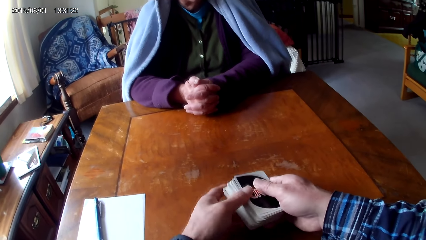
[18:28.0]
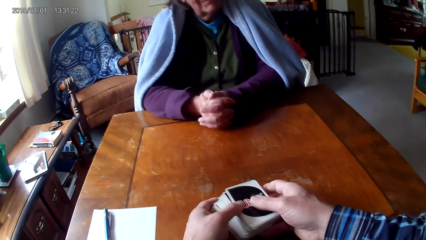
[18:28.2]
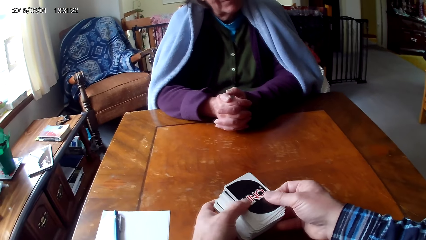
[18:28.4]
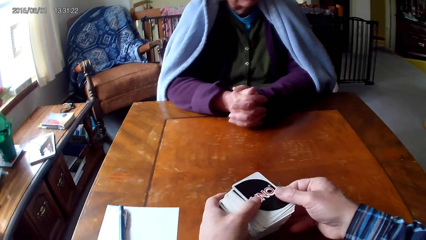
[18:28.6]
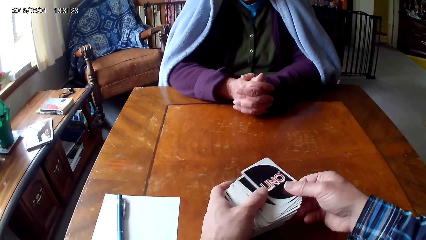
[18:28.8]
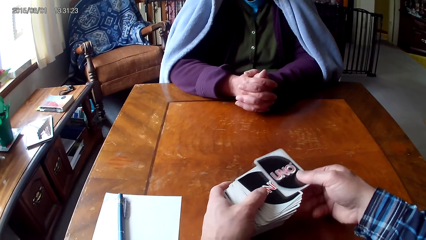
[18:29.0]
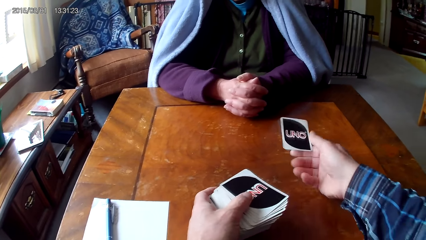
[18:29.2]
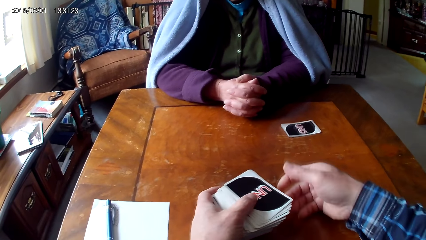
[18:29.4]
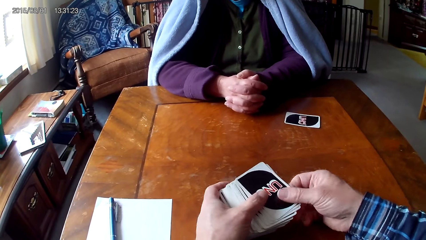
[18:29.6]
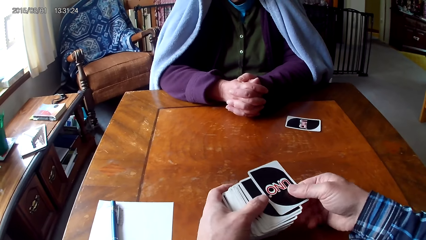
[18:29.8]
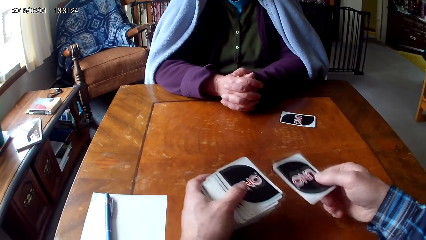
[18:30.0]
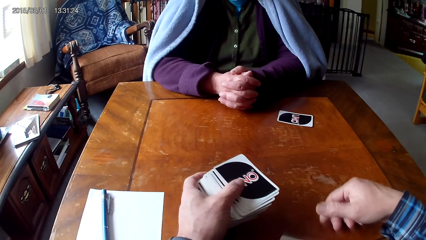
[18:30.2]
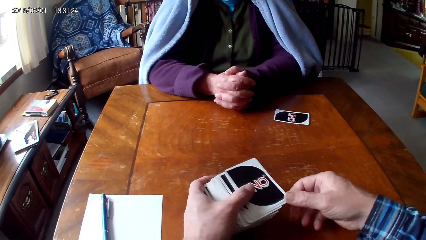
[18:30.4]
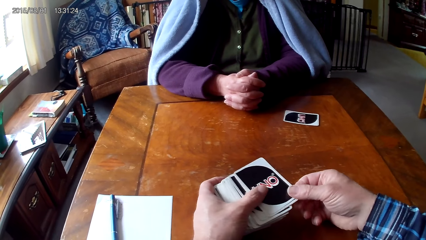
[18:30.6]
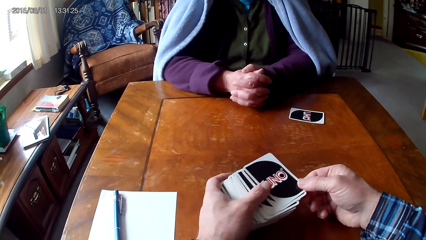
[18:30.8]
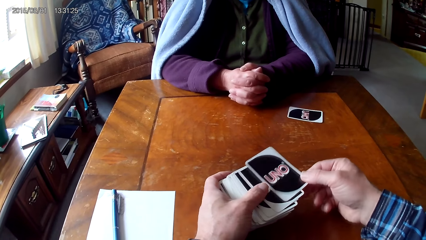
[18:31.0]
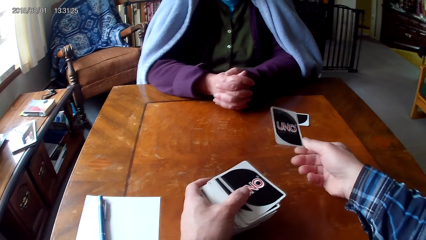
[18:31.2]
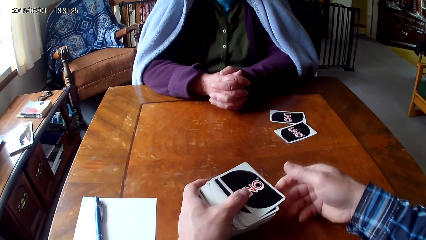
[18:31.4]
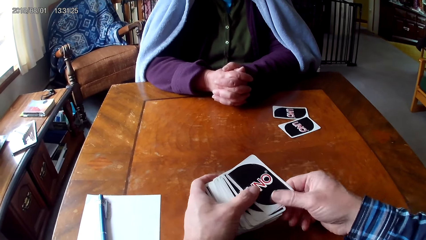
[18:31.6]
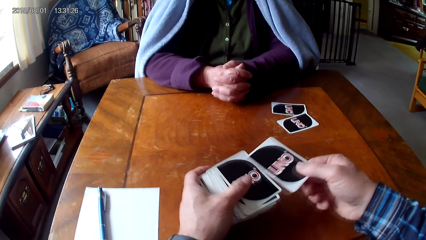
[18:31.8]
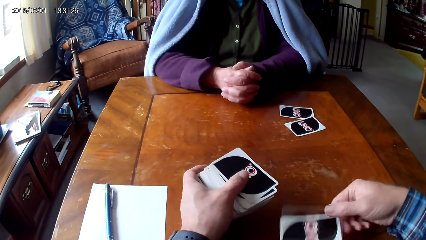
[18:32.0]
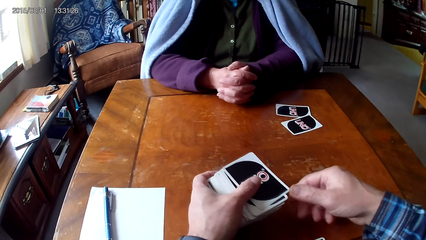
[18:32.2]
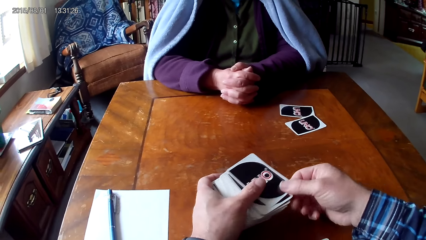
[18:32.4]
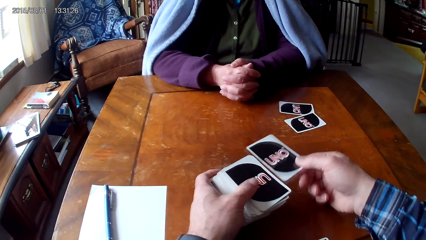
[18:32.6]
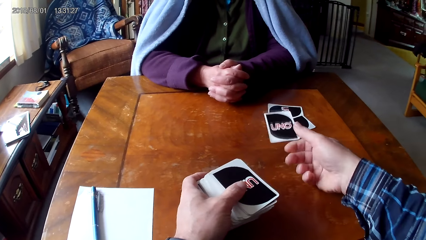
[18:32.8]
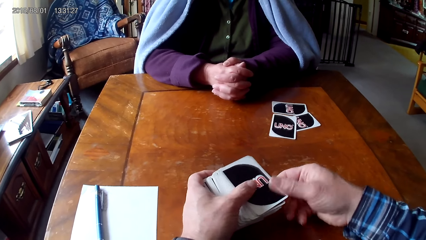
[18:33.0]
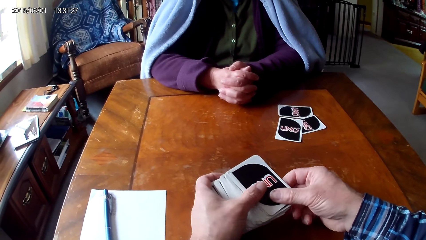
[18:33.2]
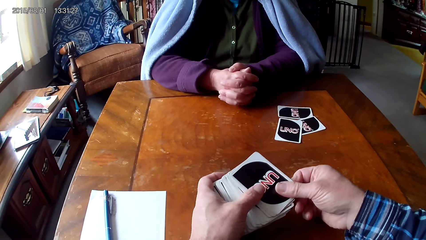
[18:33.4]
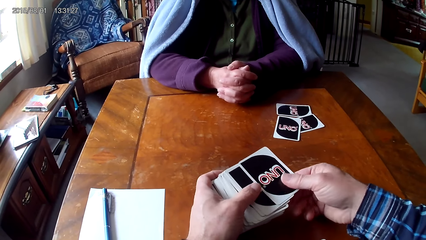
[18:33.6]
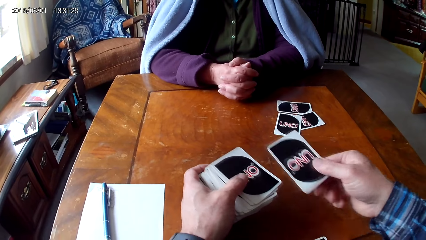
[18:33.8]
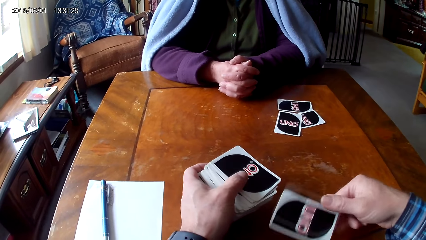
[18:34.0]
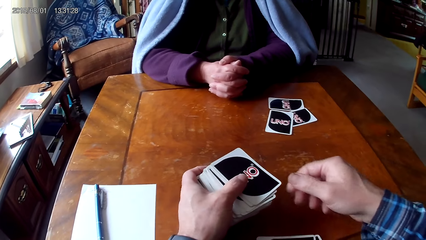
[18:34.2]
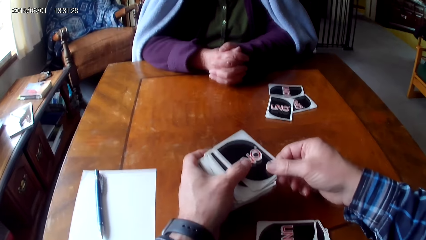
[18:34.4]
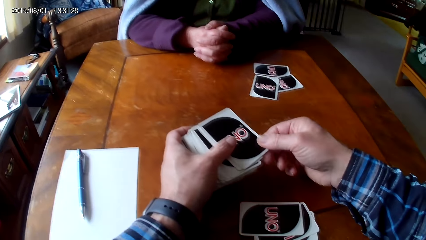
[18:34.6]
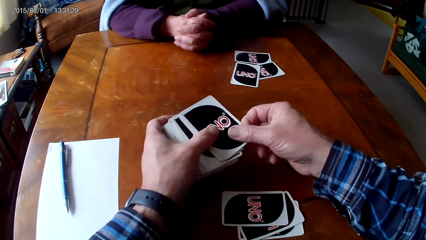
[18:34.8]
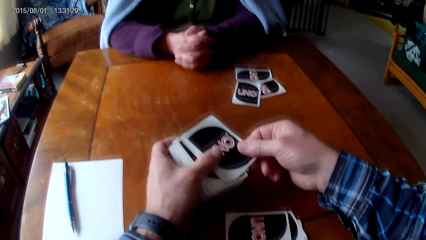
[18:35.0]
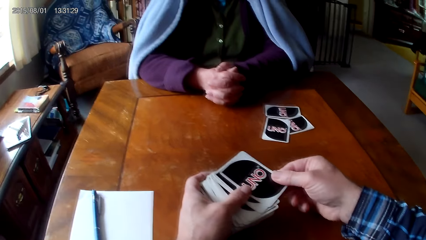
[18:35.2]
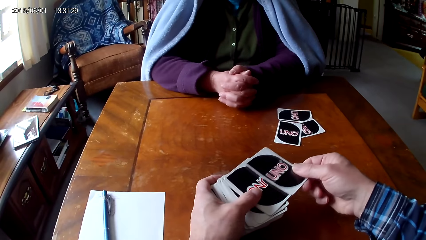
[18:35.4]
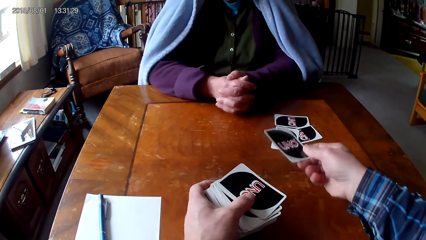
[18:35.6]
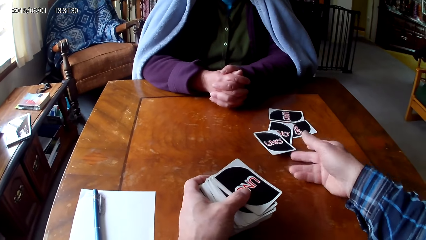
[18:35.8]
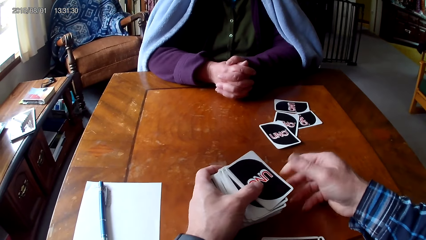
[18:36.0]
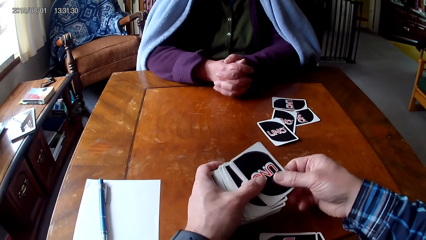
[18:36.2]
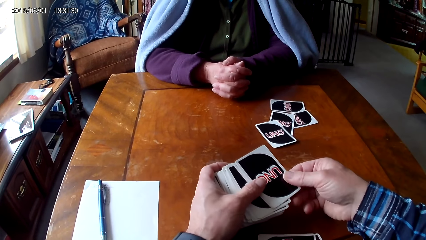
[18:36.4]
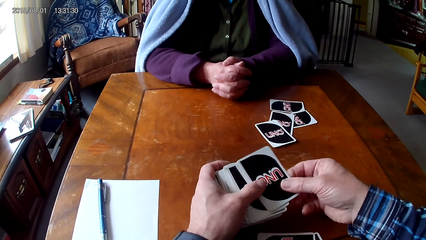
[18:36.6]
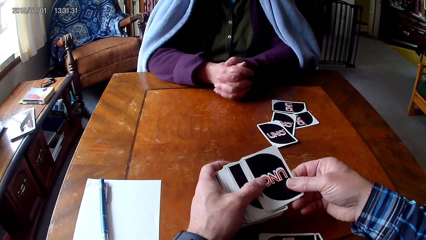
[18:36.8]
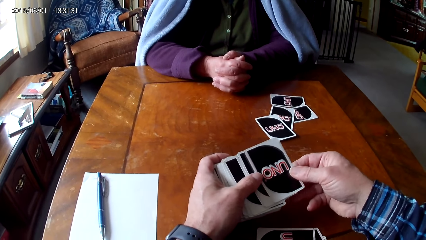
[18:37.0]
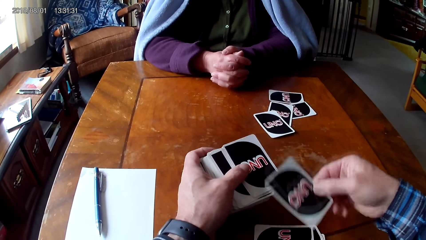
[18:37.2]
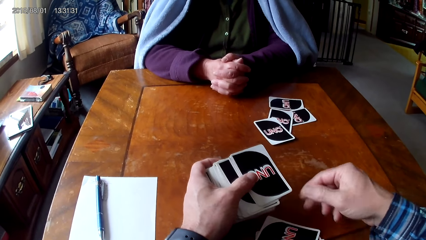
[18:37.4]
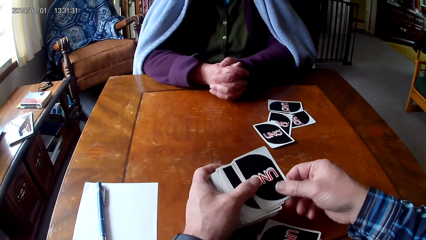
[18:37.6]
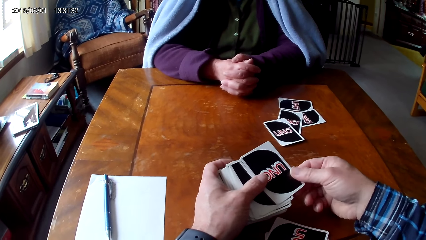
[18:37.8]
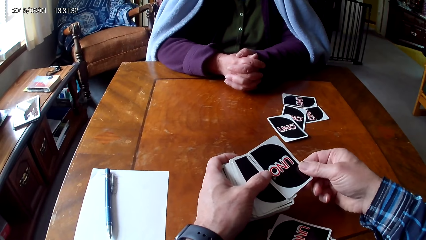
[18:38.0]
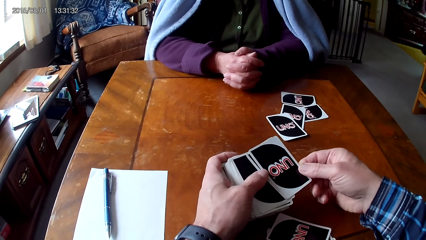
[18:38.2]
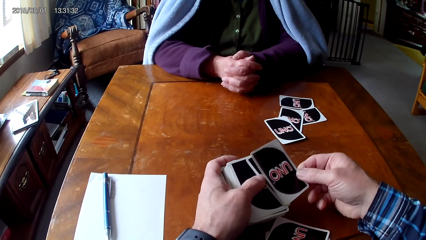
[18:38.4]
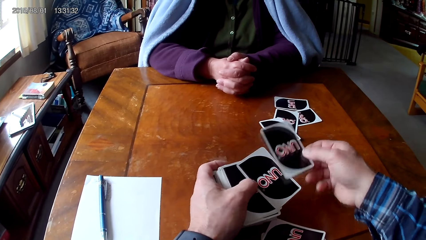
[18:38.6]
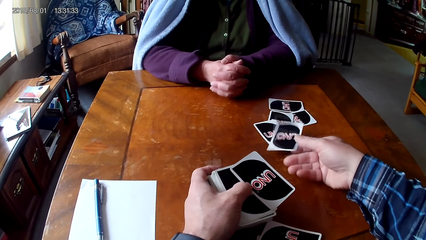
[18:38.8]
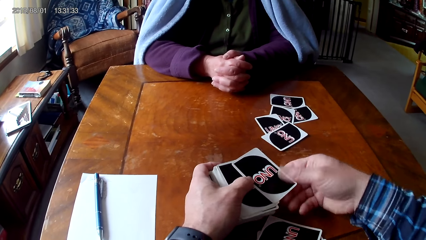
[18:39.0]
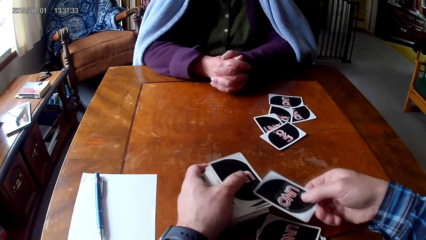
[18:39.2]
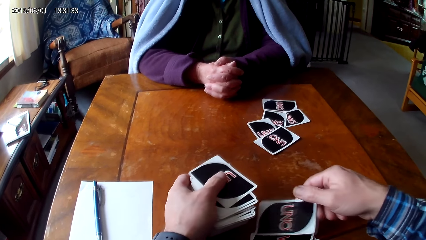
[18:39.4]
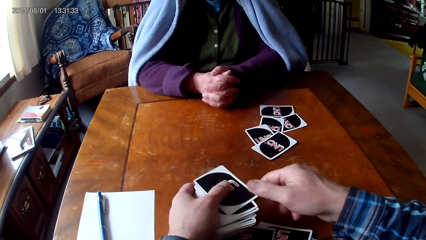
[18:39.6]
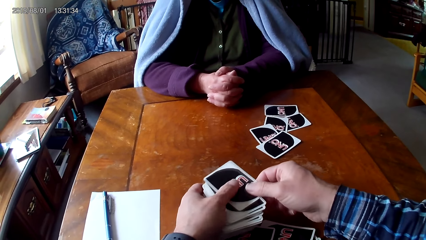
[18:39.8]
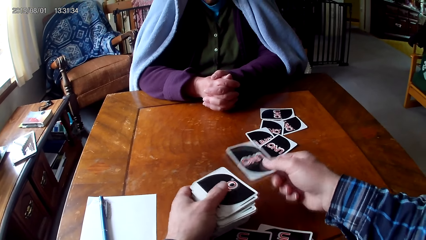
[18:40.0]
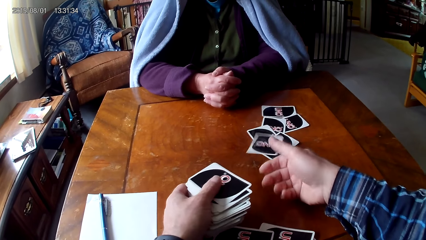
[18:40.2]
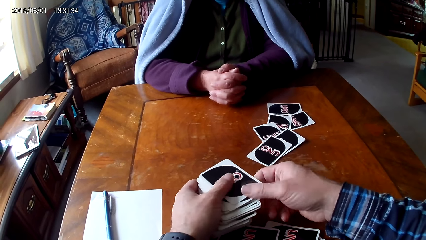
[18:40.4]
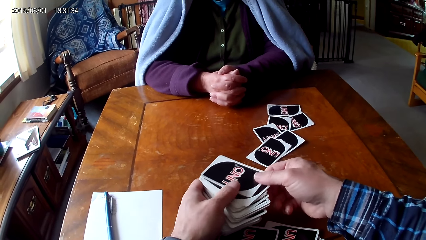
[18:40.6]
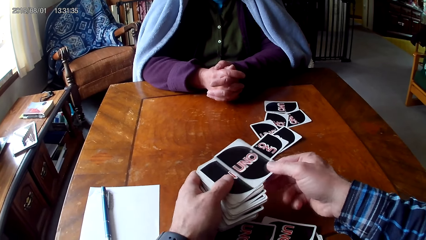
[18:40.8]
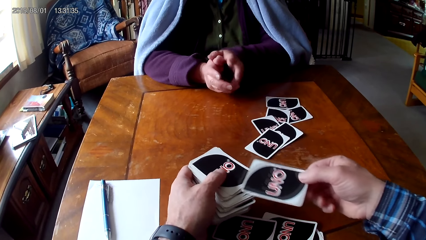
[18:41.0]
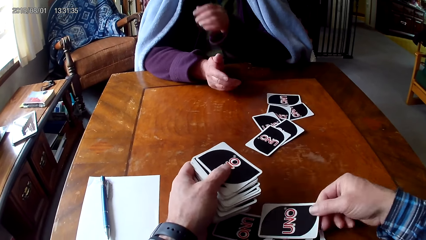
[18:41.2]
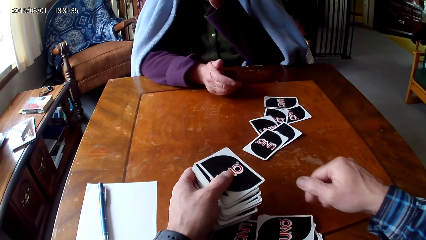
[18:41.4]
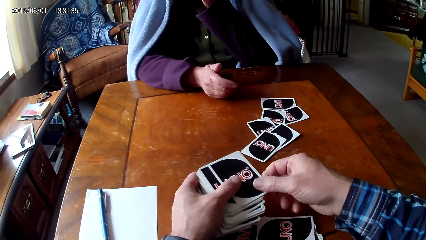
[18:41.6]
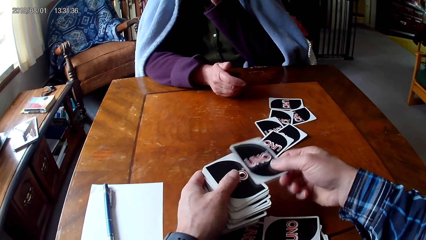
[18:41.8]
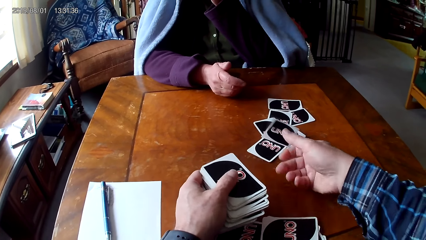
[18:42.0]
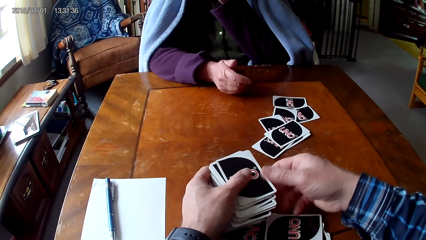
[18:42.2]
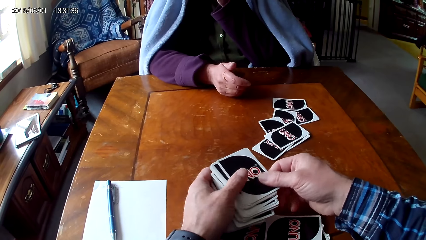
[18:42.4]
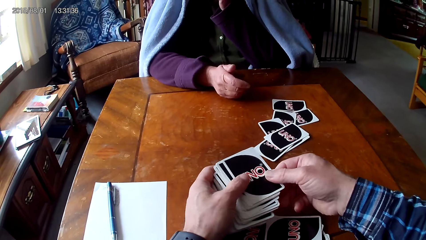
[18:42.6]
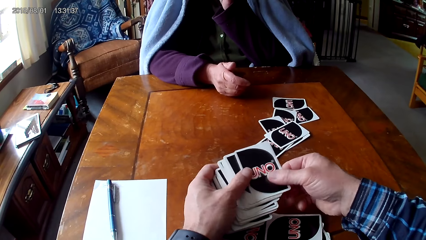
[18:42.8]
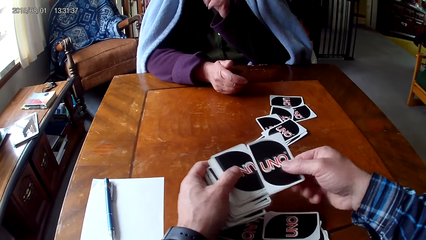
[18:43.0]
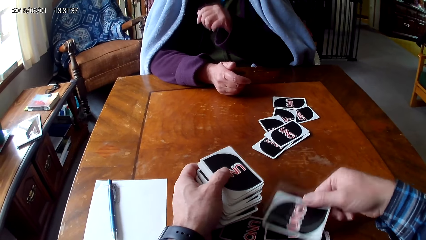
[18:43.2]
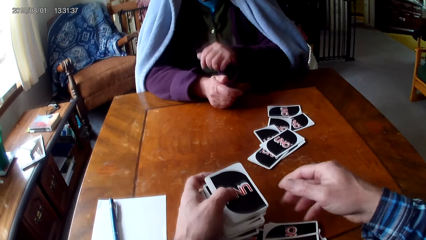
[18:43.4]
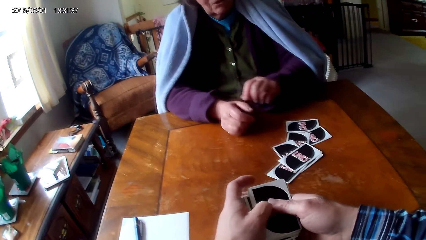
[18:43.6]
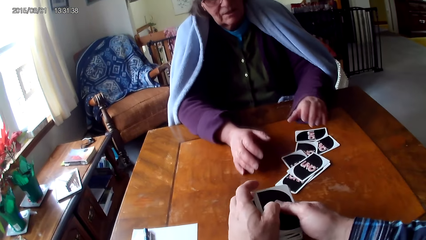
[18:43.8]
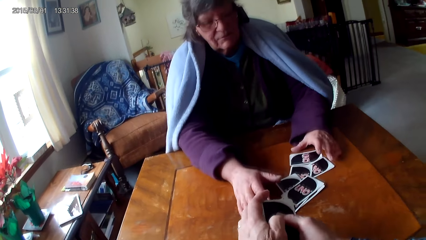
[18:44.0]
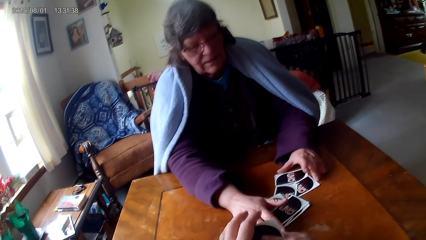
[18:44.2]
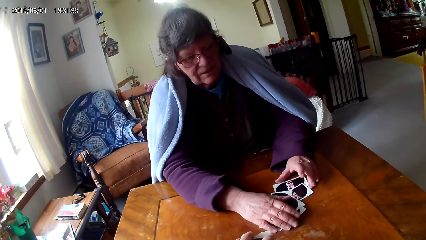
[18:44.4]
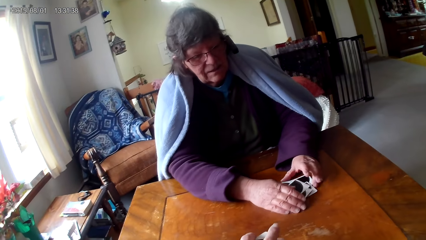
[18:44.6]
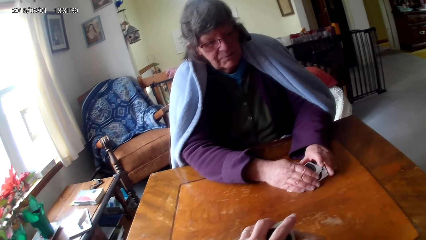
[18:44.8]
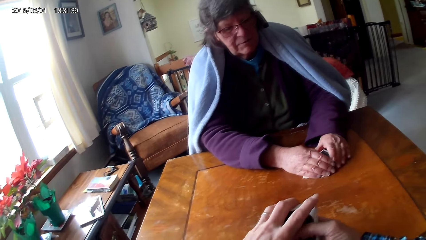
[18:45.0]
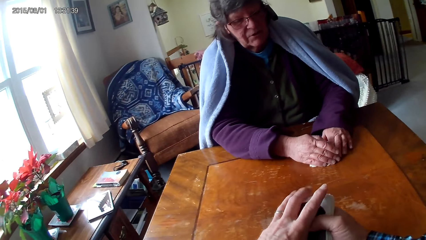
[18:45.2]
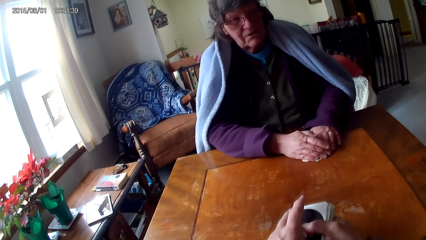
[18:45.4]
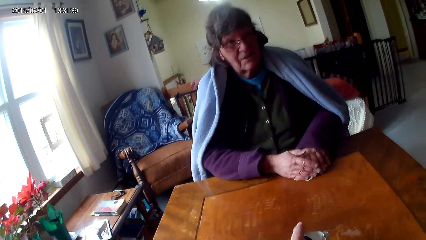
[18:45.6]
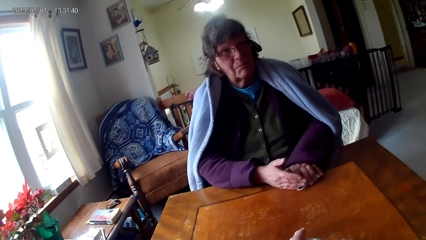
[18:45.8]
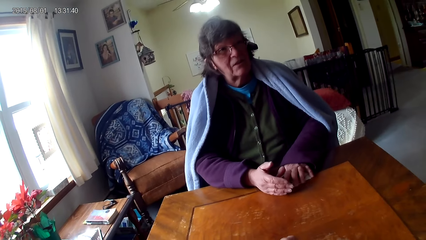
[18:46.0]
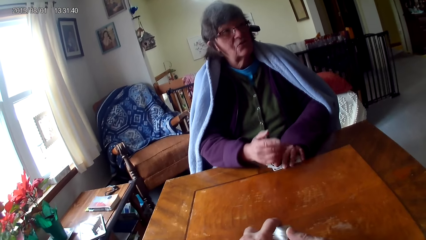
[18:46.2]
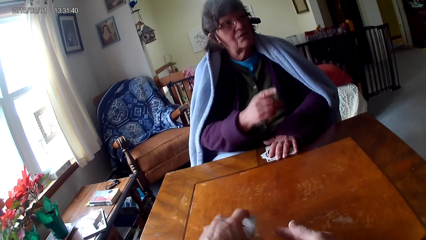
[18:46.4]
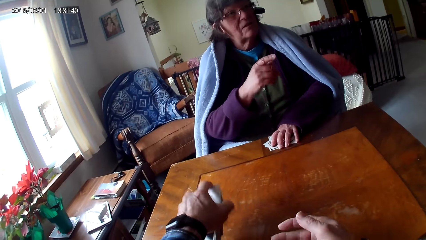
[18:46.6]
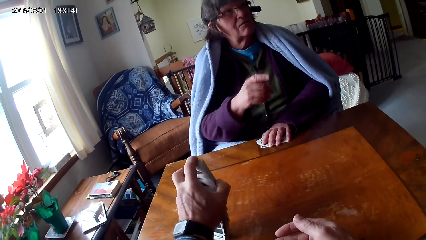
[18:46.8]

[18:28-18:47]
The camera wearer holds cards on a table with hands. They pick a card from the other hand and put down a card on the table. They pick a card from the other hand and put down a card on the table. They pick a card from the other hand and put down a card on the table. They pick a card from the other hand and put down a card on the table. They pick a card from the other hand and put down a card on the table. They pick a card from the other hand and put down a card on the table. They pick a card from the other hand and put down a card on the table. They pick a card from the other hand and put down a card on the table. They pick a card from the other hand and put down a card on the table. They pick a card from the other hand and put down a card on the table. They pick a card from the other hand and put down a card on the table. They pick a card from the other hand and put down a card on the table. They pick a card from the other hand and put down a card on the table. They pick a card from the other hand and put down a card on the table. A woman moves cards on the table with hands. The camera wearer holds the cards with hands.
